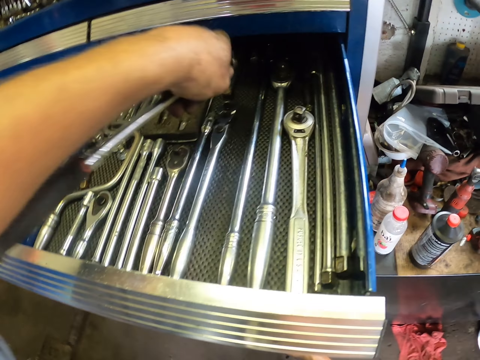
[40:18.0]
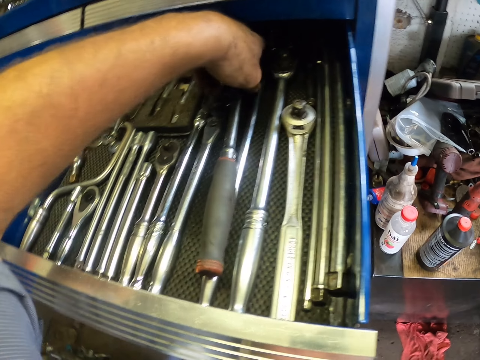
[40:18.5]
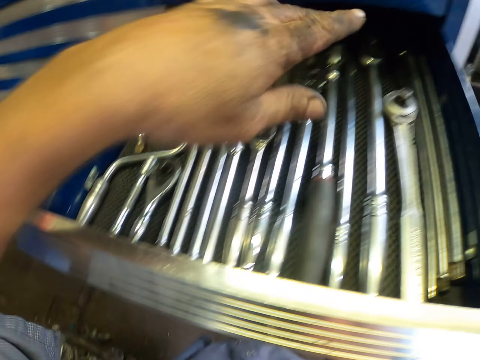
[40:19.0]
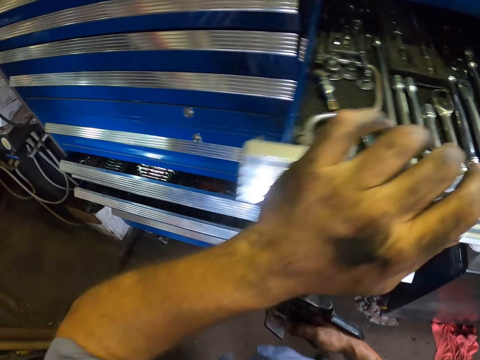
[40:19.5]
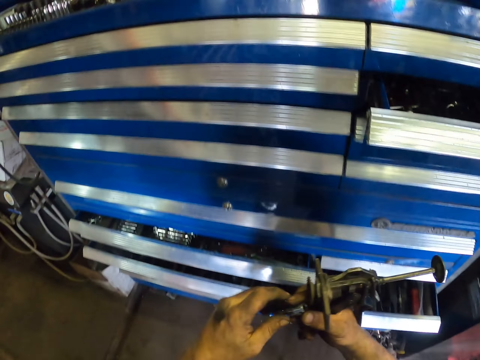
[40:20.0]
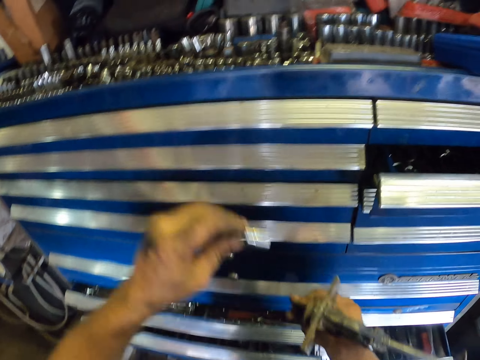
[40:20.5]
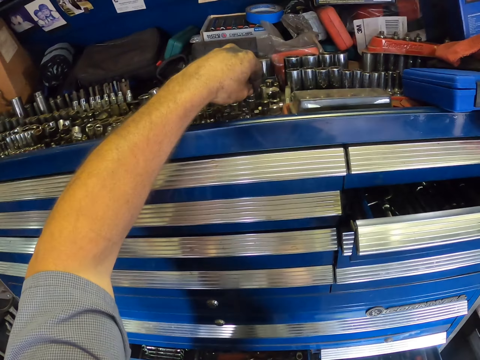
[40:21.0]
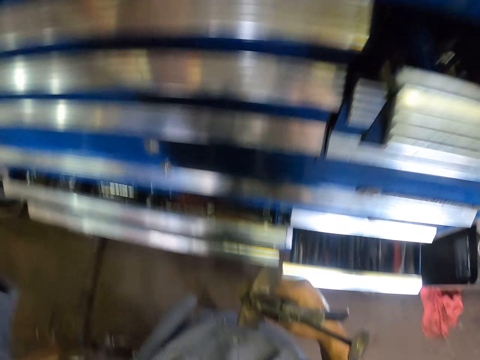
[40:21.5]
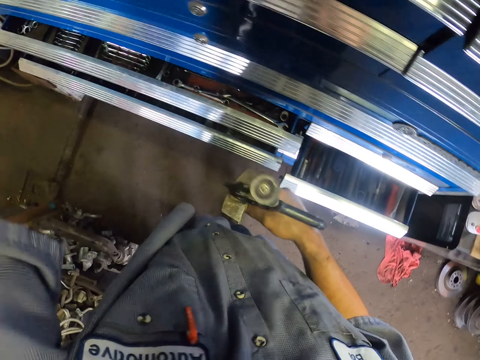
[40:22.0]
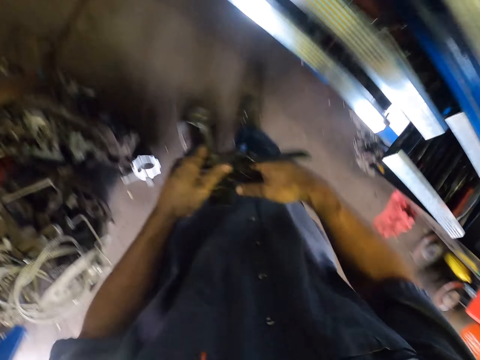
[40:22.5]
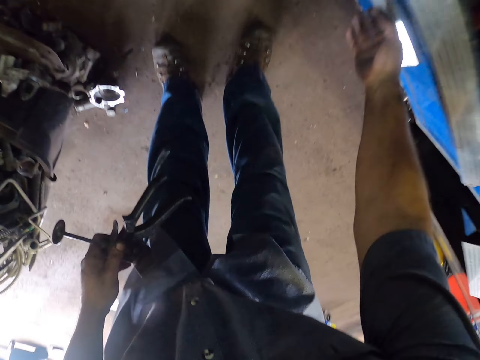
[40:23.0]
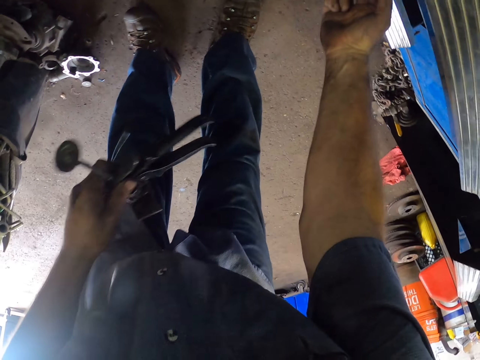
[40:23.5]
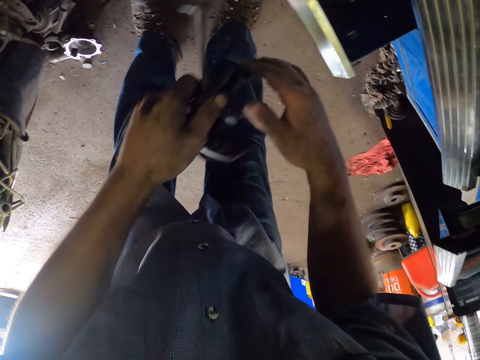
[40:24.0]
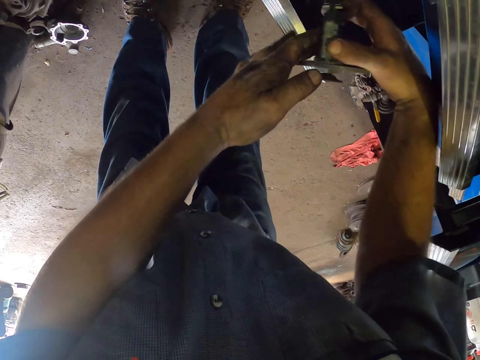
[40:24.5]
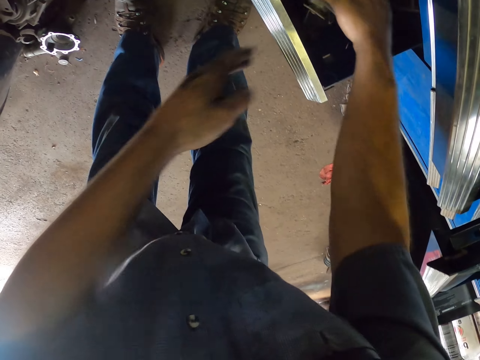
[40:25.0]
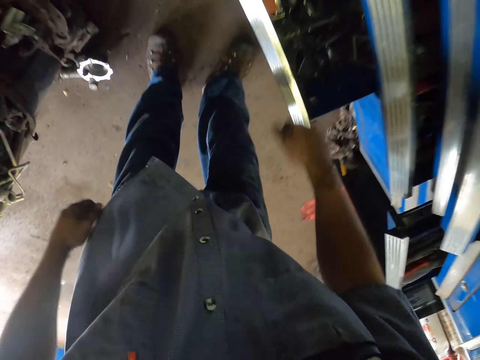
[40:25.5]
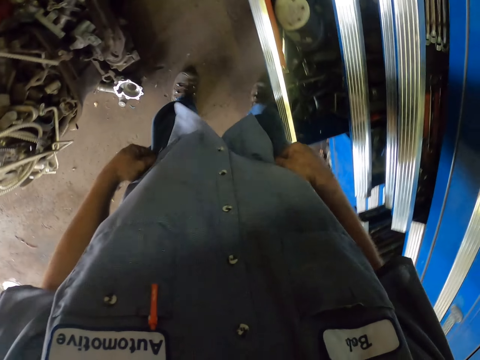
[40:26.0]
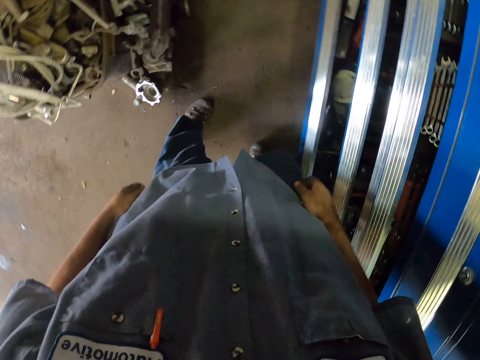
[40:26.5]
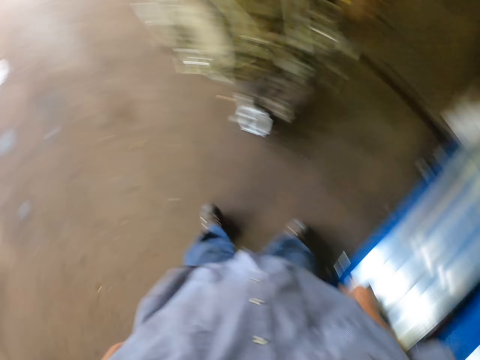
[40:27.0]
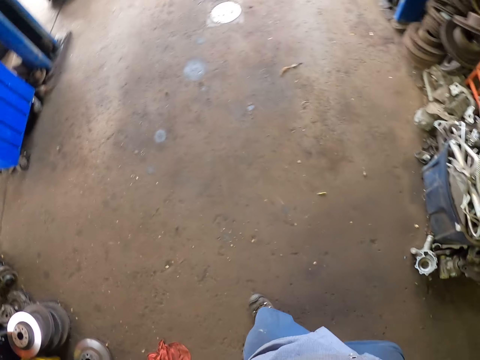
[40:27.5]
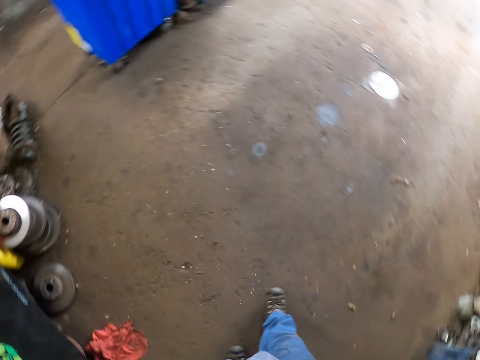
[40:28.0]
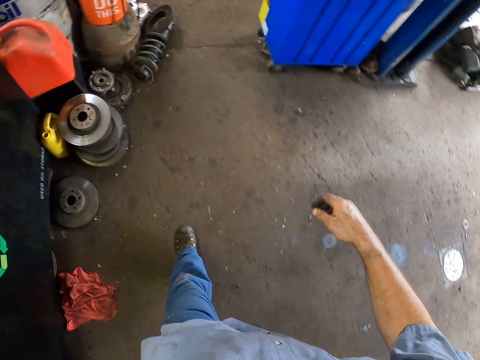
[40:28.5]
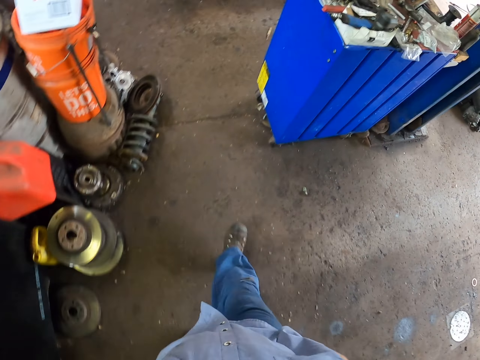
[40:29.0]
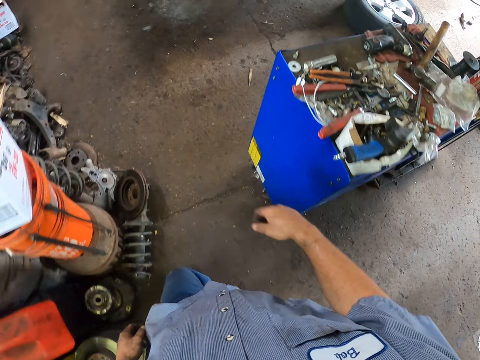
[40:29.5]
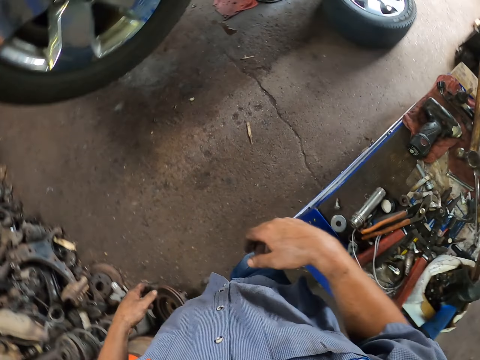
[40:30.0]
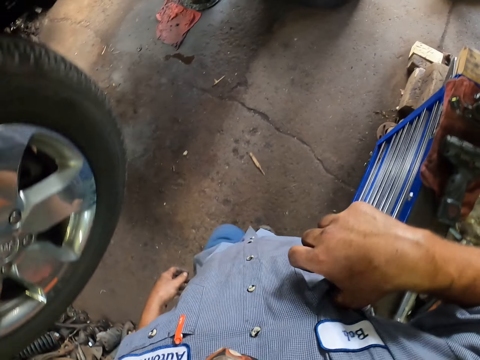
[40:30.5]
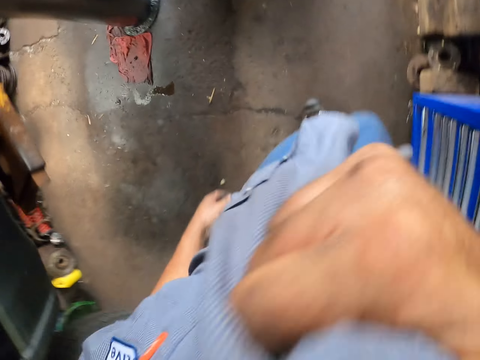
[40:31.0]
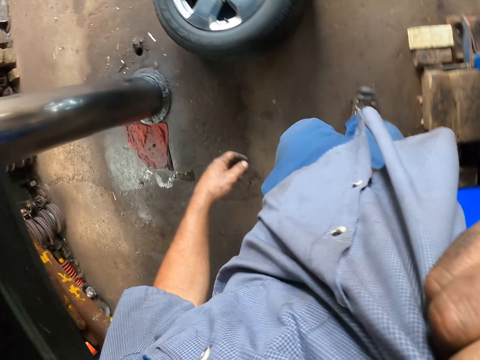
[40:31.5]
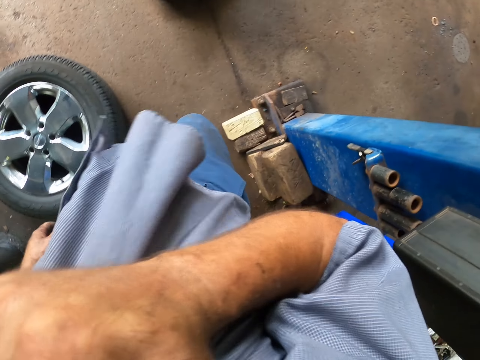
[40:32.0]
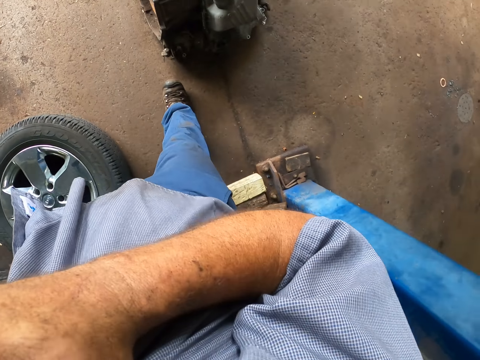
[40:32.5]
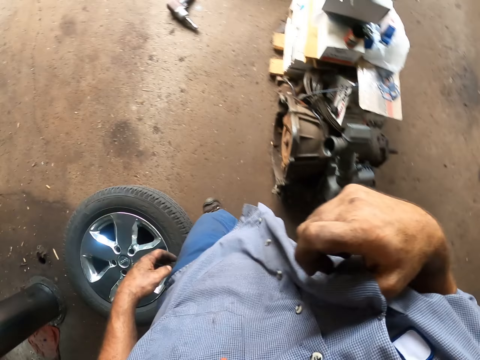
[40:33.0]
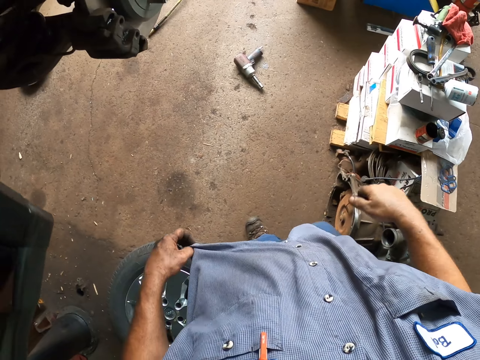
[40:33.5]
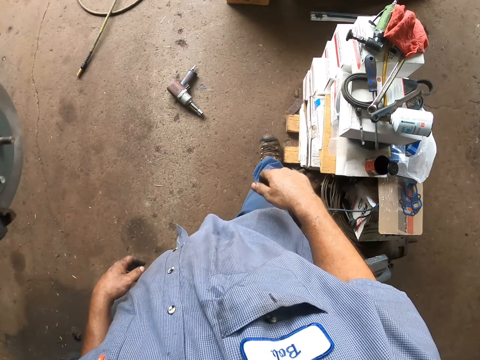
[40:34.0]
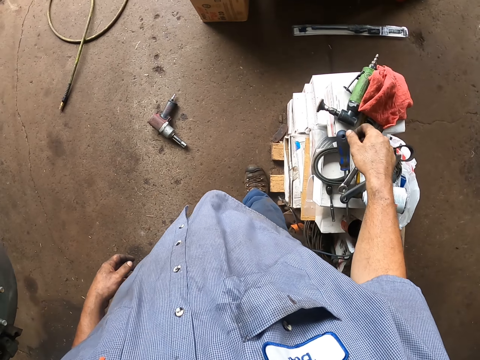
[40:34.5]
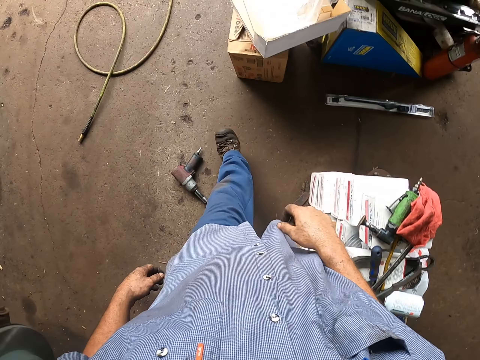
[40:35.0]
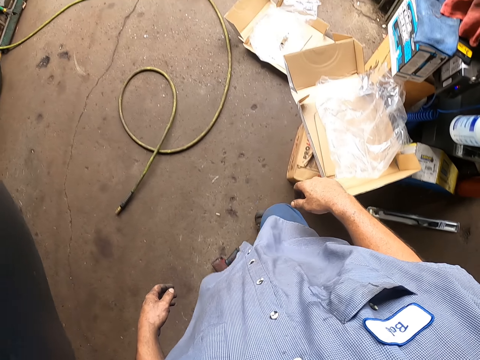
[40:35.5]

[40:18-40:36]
The camera wearer opens the drawer. He places the spanner or screw in the drawer. He closes the drawer. He puts the nut on the tool box. He opens the drawer. He puts the car spare part on the drawer. He closes the drawer. He walks around the garage. He touches the shirt. He walks around the garage. He wipes his face. He puts down the hand. He walks around the garage.

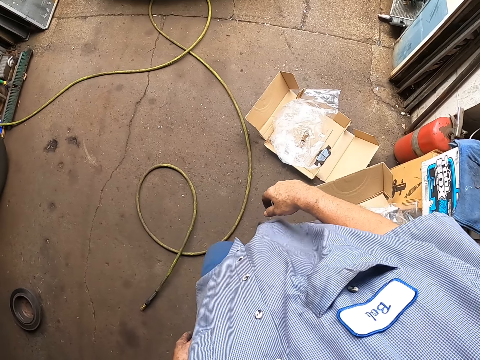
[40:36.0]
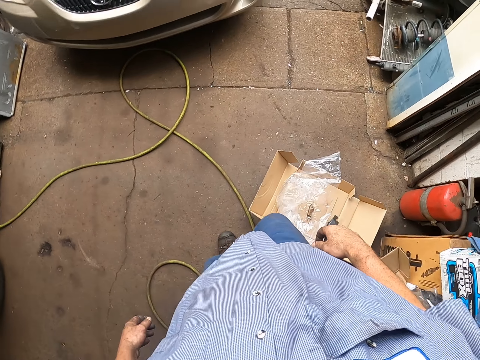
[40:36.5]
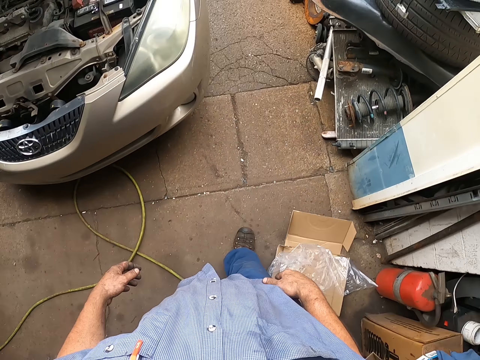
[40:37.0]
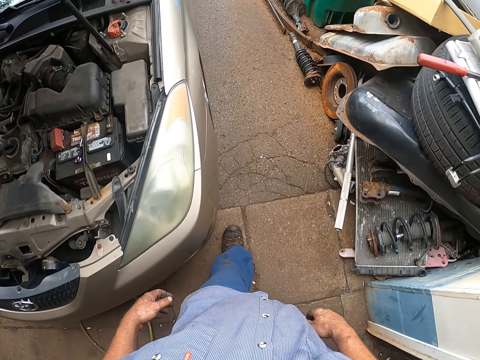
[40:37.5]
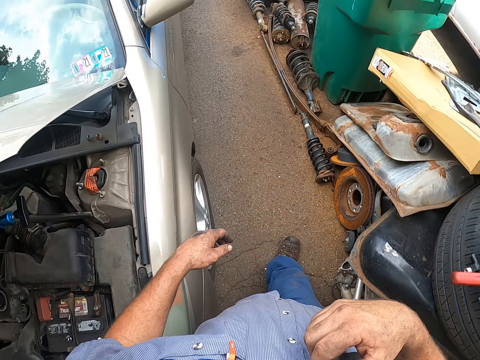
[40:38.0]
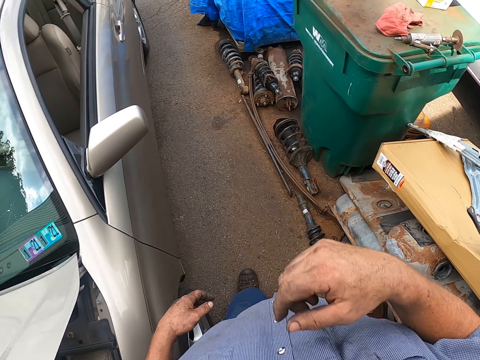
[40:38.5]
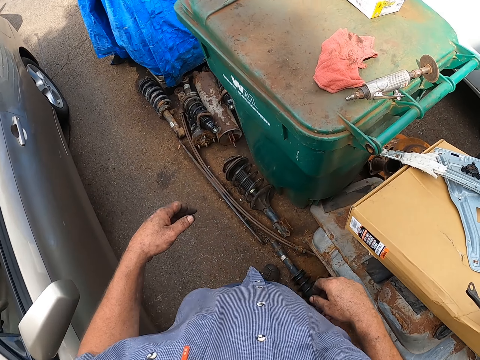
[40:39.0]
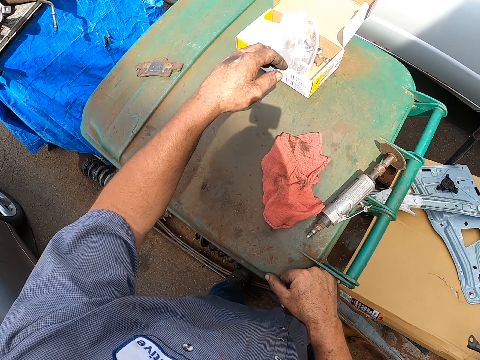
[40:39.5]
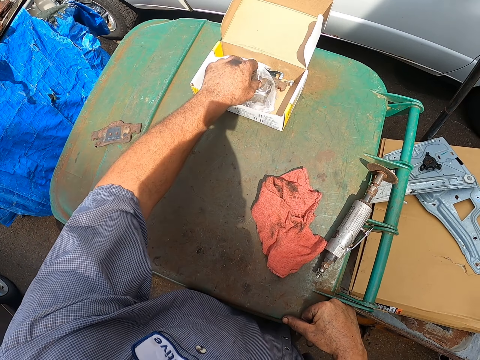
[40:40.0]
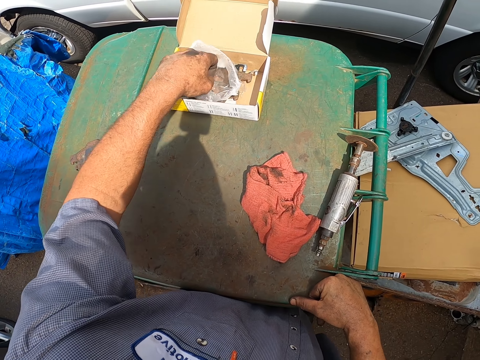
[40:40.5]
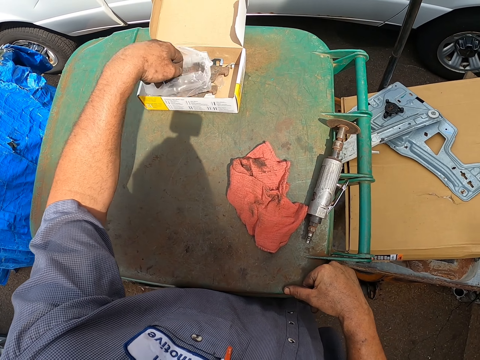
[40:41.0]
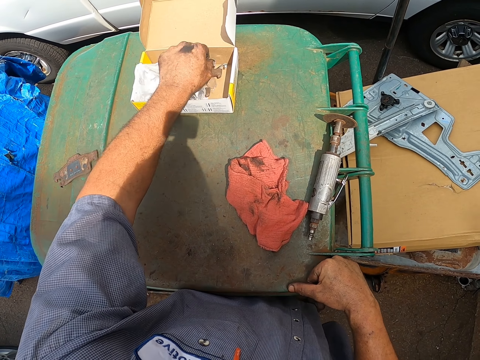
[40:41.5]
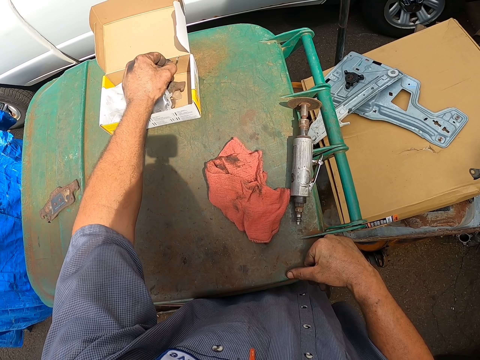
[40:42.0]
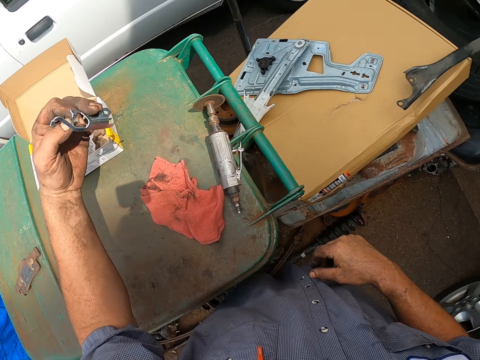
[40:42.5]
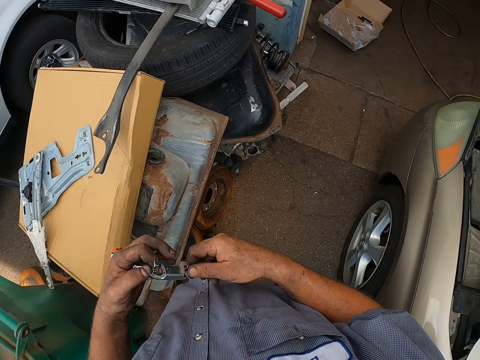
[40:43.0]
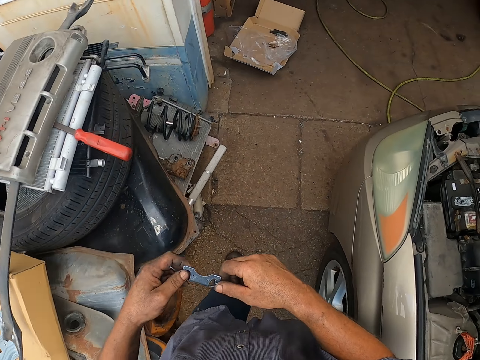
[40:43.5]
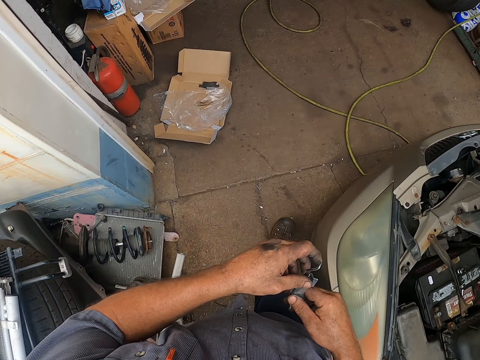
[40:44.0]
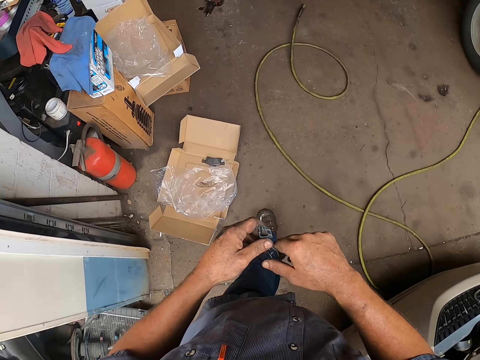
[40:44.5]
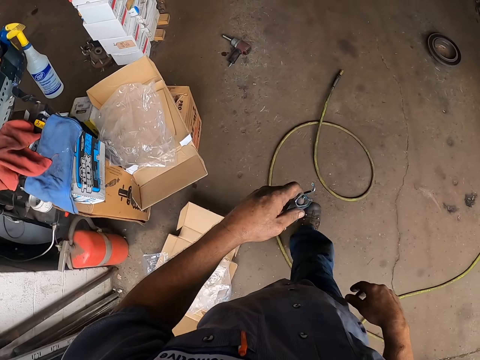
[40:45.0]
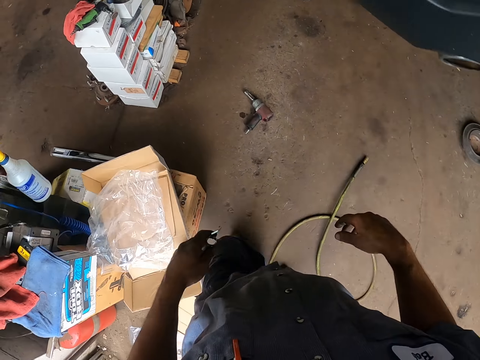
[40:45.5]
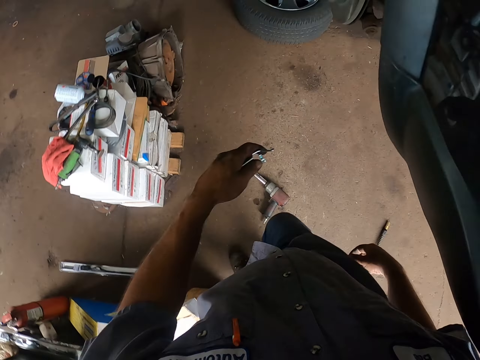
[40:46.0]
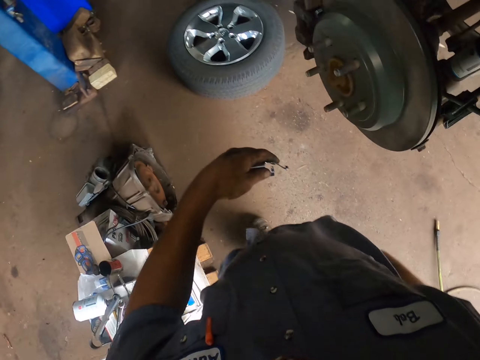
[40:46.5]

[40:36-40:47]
The camera wearer takes the car spare part. They walk around the garage.
